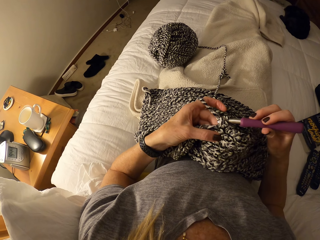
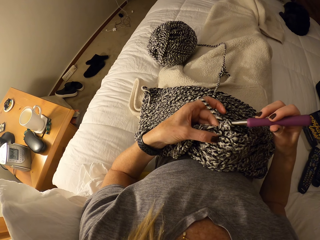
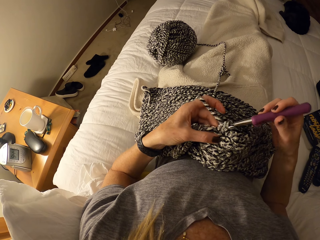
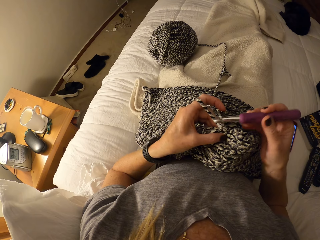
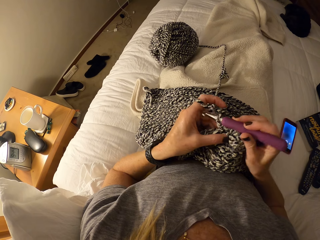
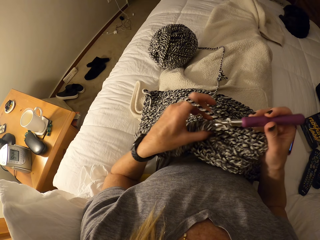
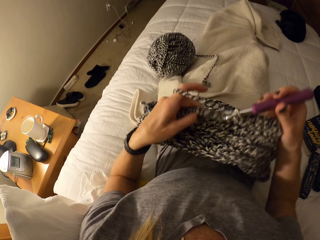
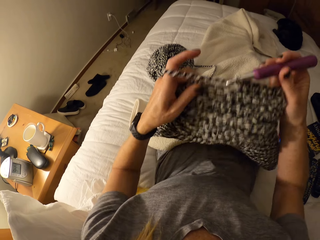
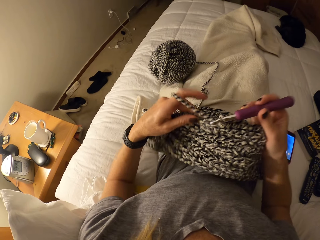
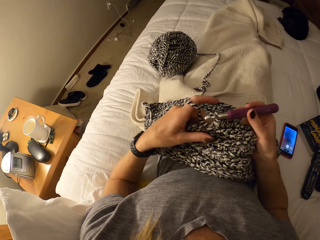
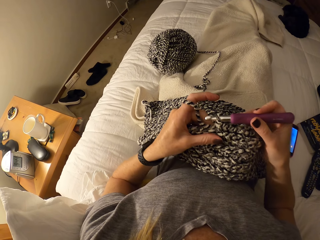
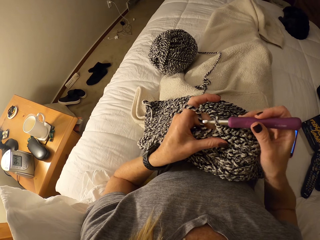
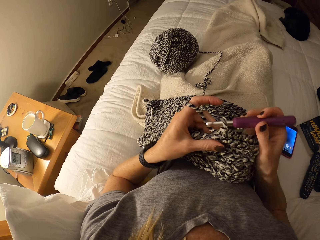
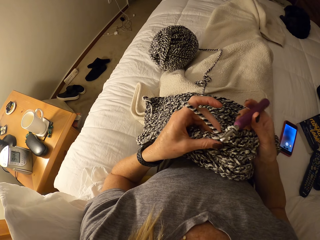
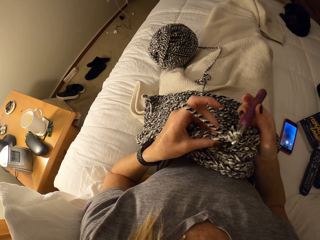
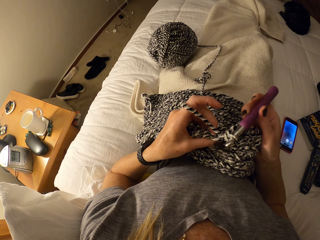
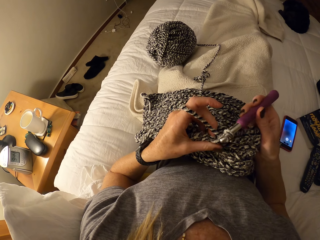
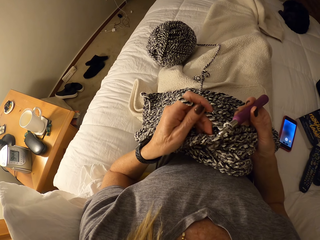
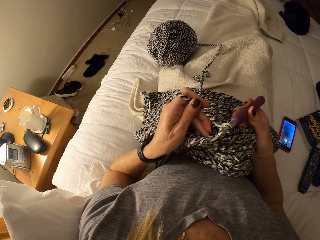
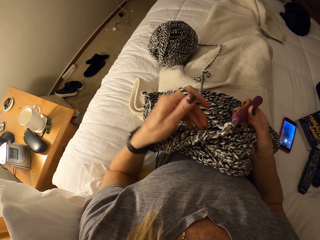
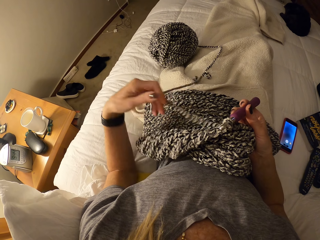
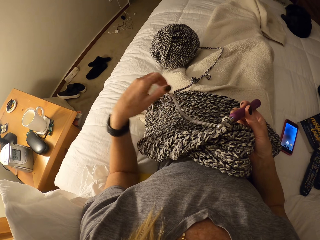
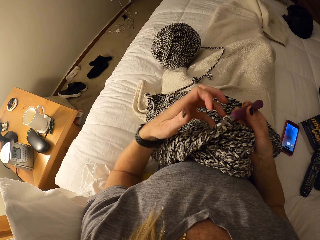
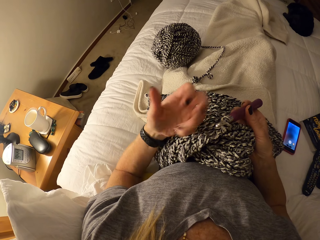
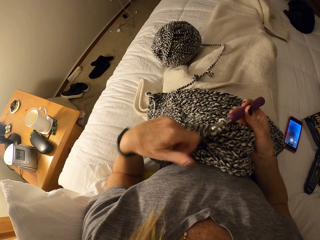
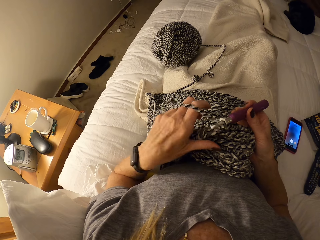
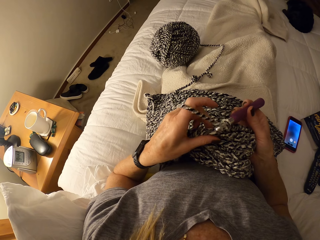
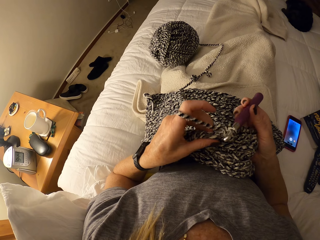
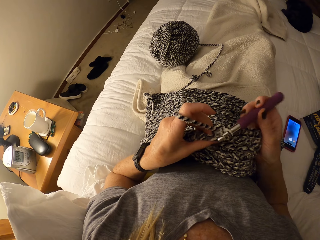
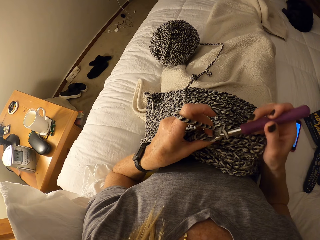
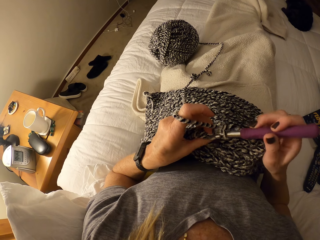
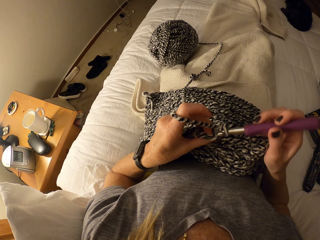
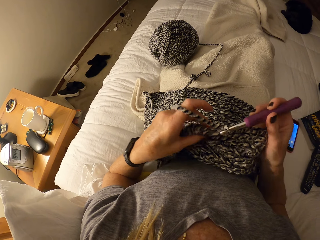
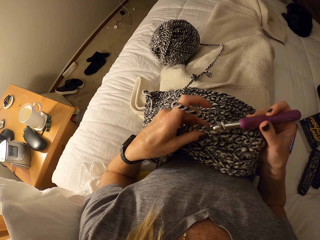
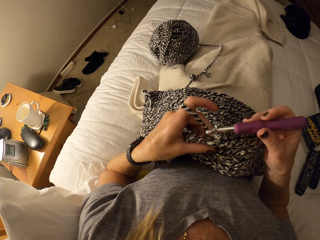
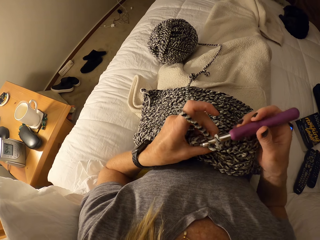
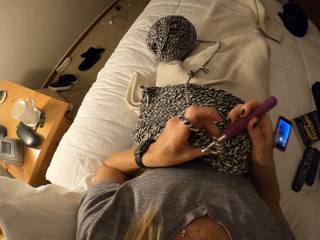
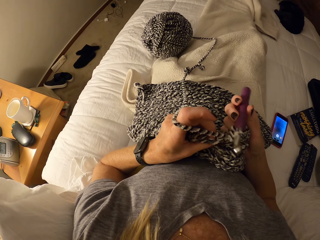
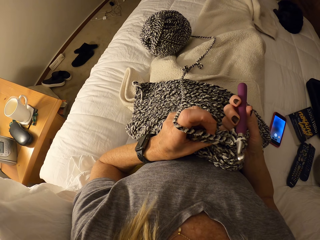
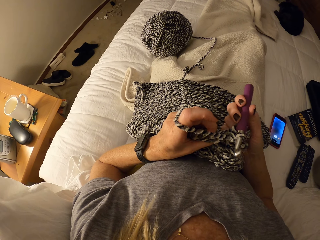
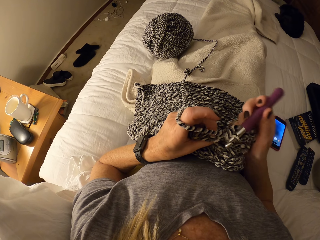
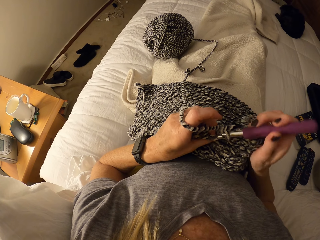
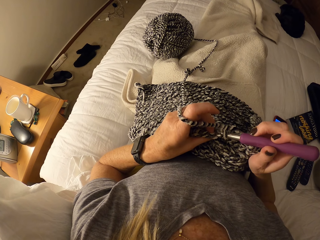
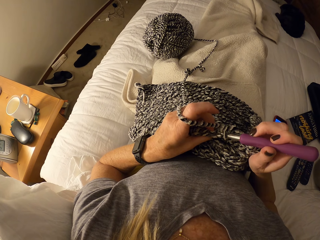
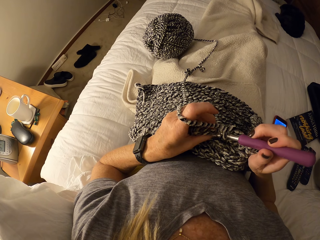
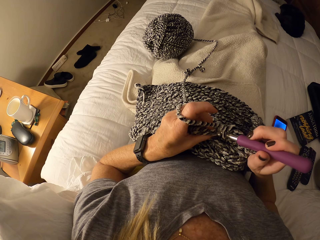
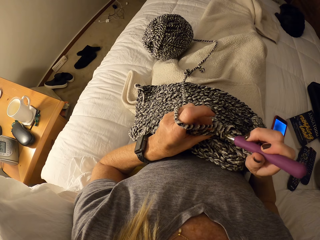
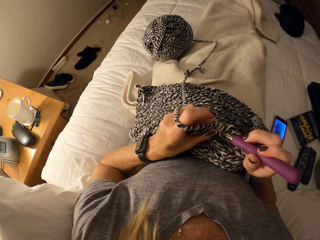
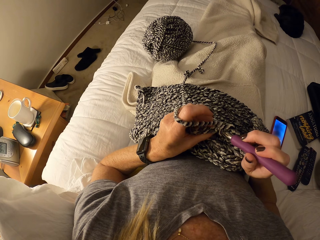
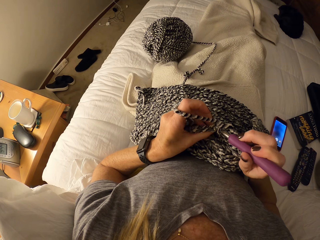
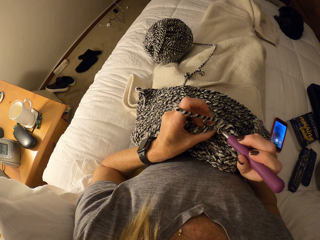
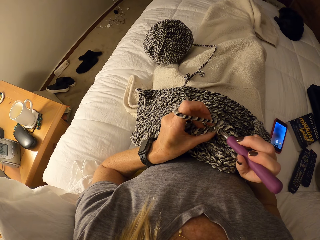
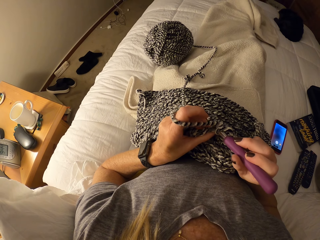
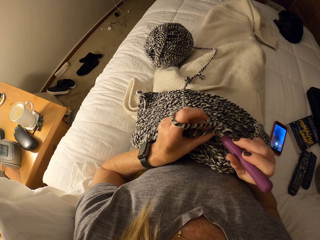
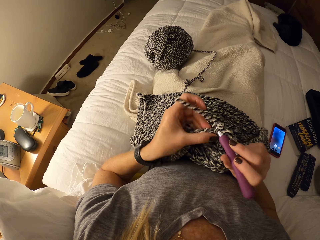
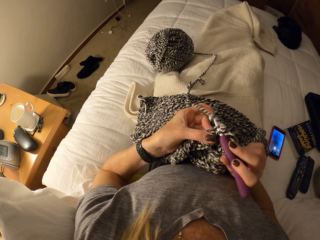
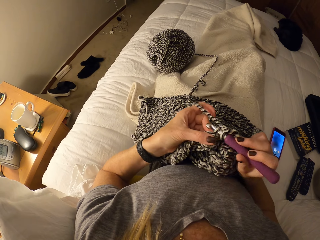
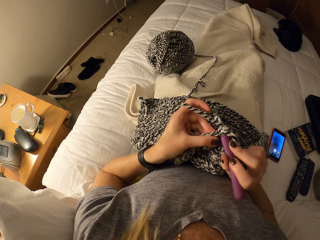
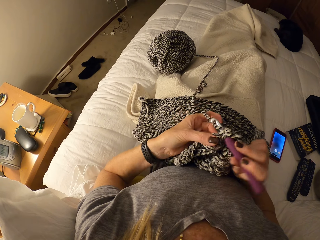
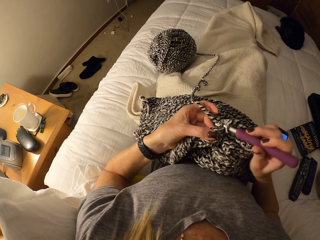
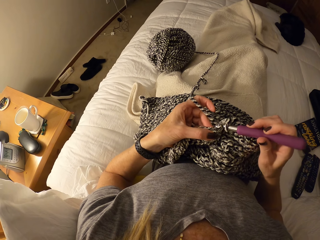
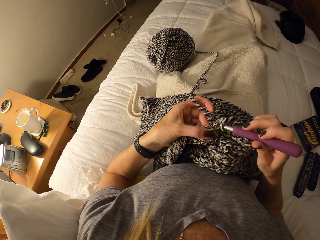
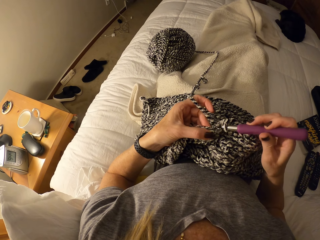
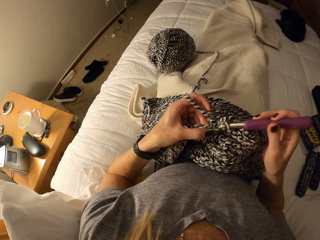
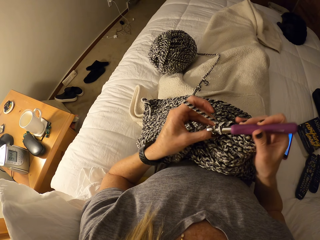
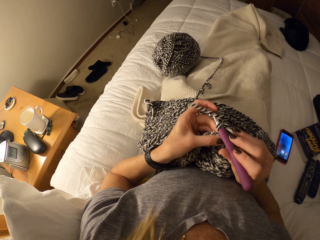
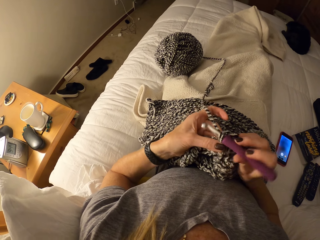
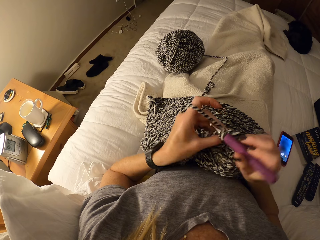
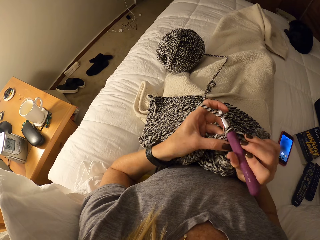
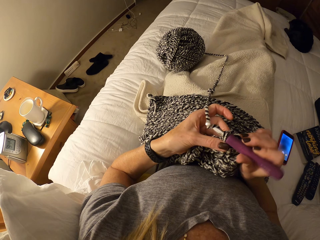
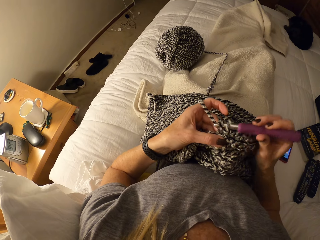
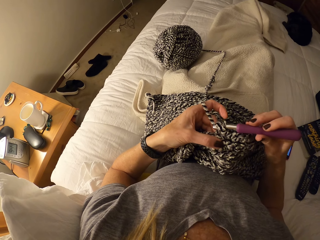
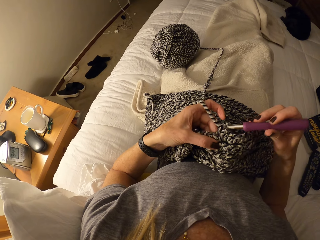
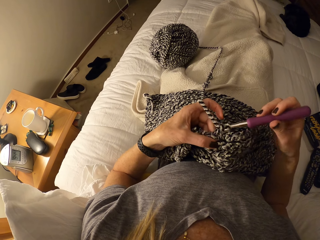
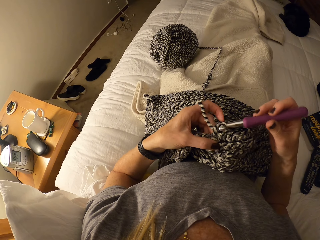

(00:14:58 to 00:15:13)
The camera wearer adjusts the unfinished crochet pattern on her lap. She adjusts the cotton yarn and her left hand. She drops the thread. She rolls the thread on the finger. She crochets the unfinished crochet pattern with the crochet hook and the cotton yarn on the bed.

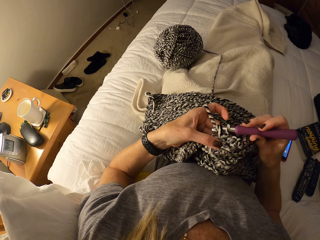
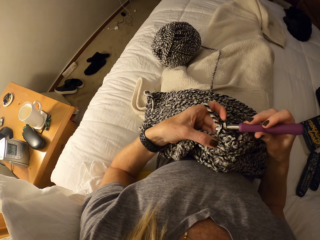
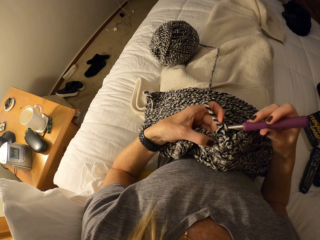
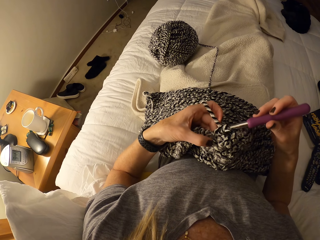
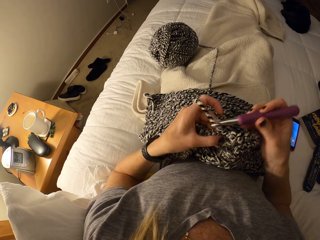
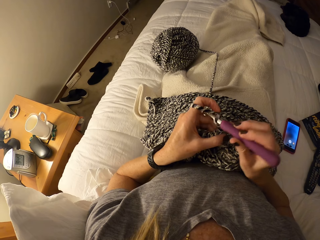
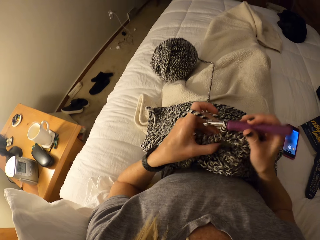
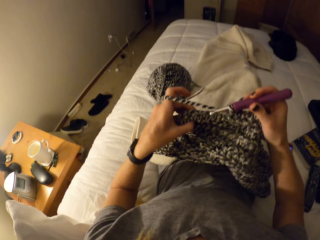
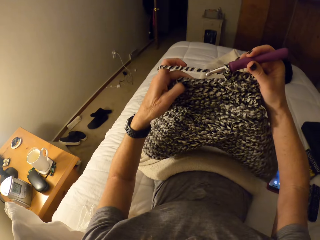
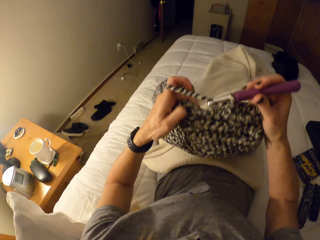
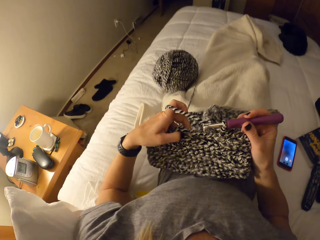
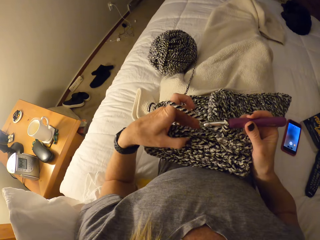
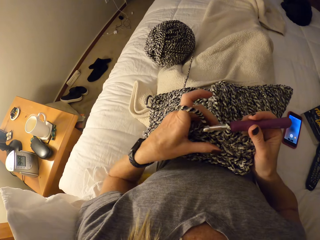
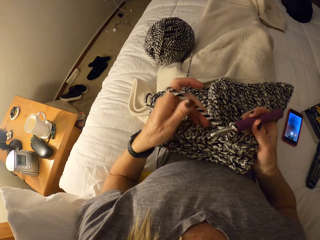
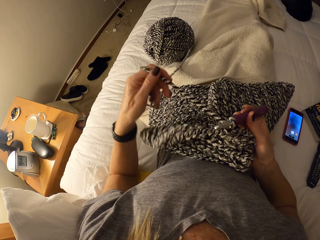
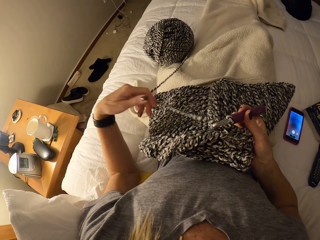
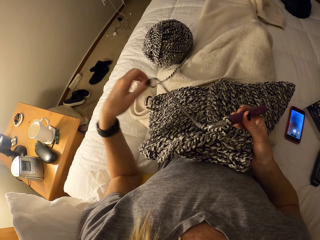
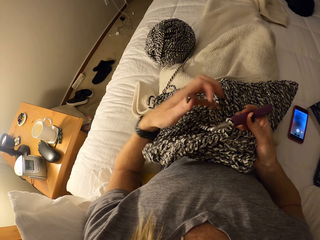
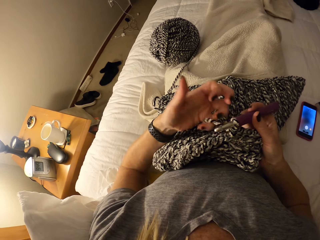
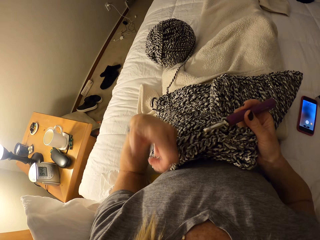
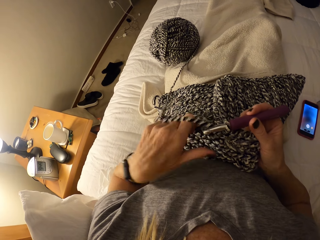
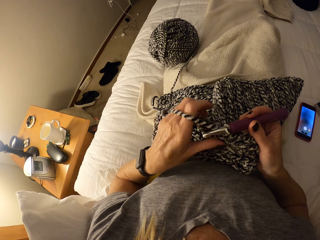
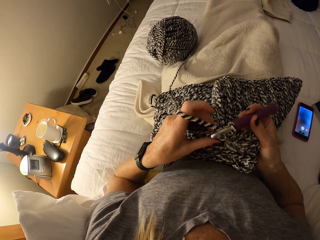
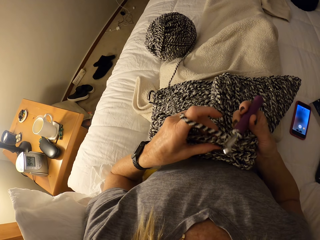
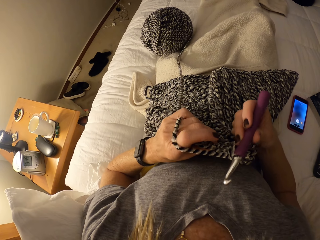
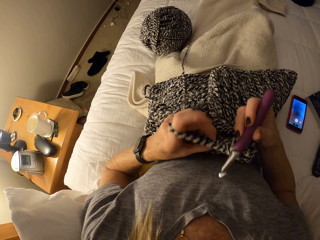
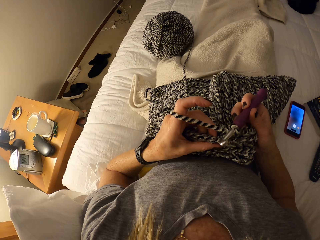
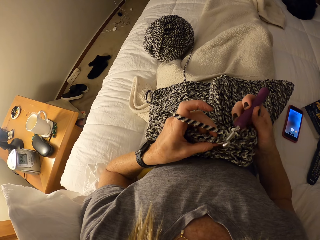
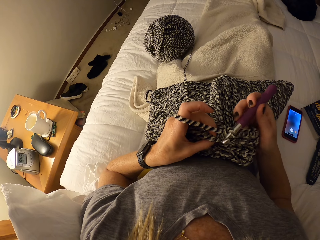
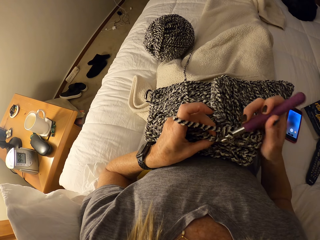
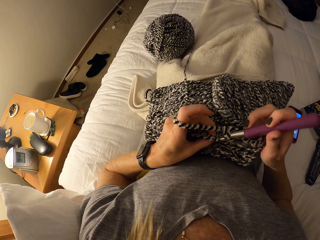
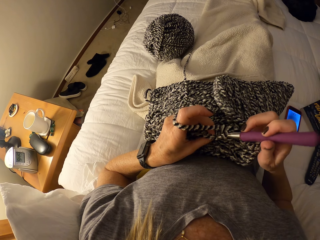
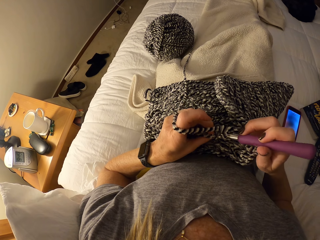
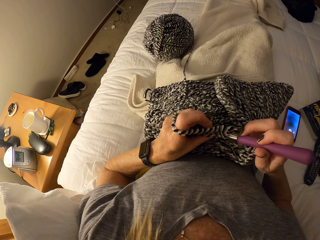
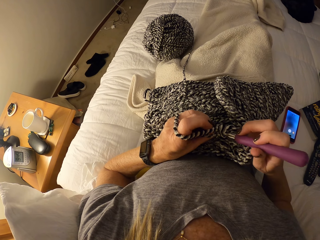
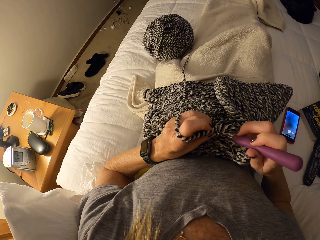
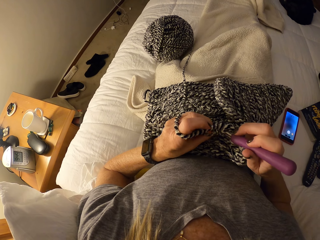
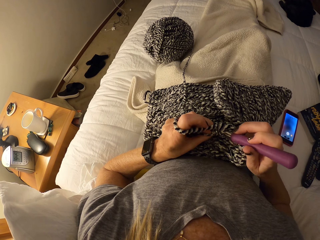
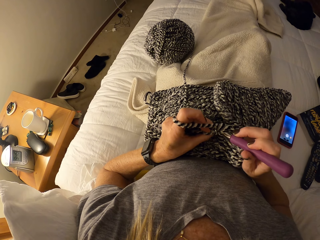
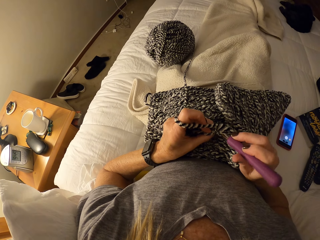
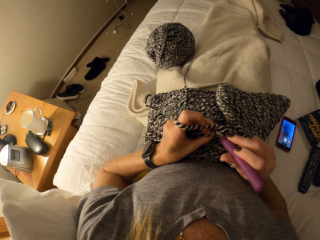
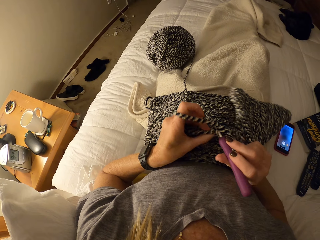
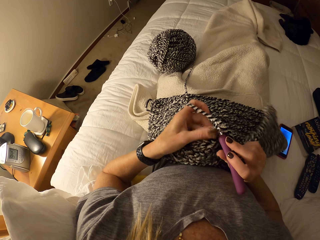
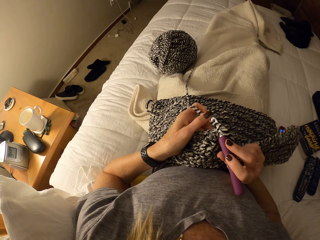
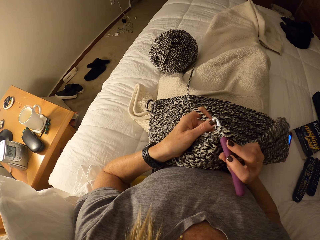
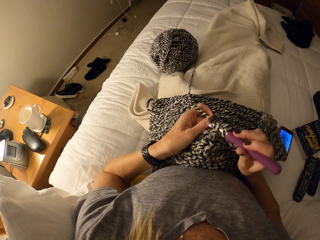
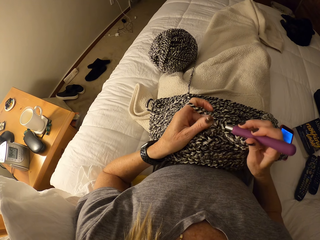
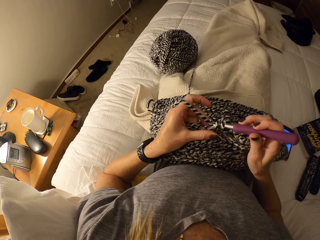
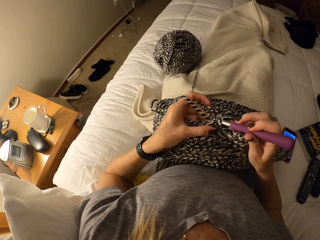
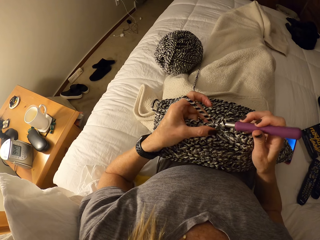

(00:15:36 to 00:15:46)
The camera wearer adjusts the unfinished crochet pattern on her lap. She lifts up the fabric and puts the fabric down. She adjusts the cotton yarn and her left hand. She unrolls the thread from the hands. She rolls the thread on the hand. She crochets the unfinished crochet pattern with the crochet hook and the cotton yarn on the bed.
